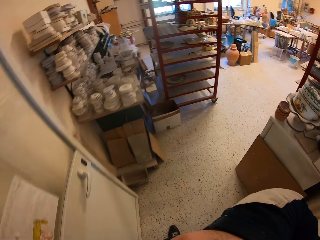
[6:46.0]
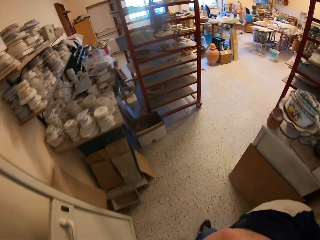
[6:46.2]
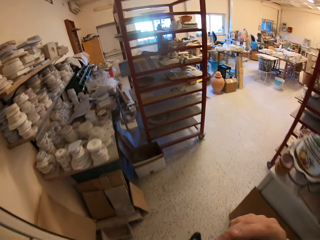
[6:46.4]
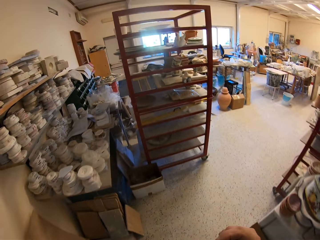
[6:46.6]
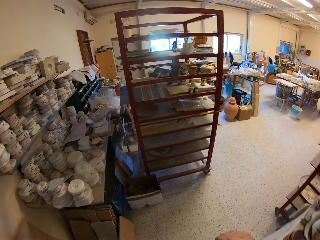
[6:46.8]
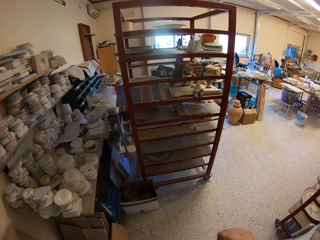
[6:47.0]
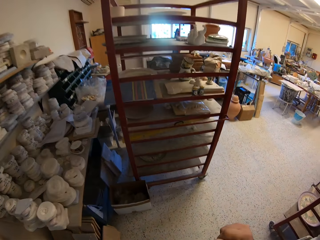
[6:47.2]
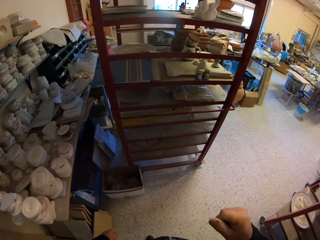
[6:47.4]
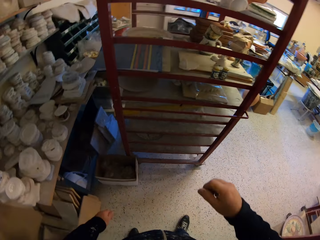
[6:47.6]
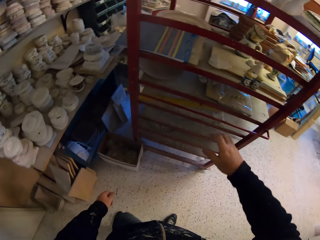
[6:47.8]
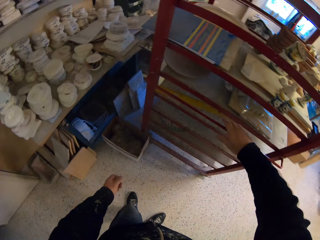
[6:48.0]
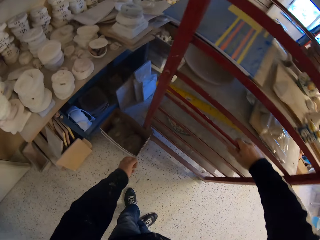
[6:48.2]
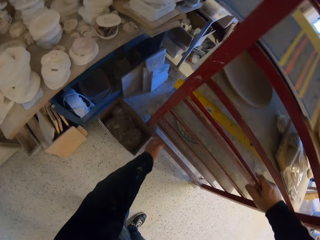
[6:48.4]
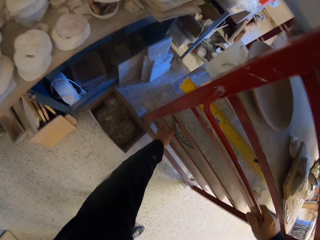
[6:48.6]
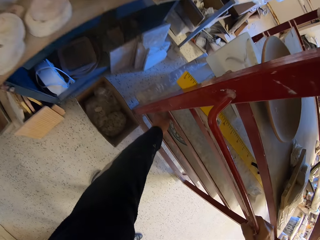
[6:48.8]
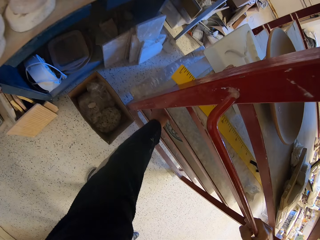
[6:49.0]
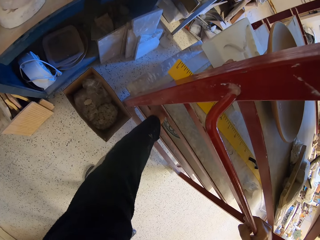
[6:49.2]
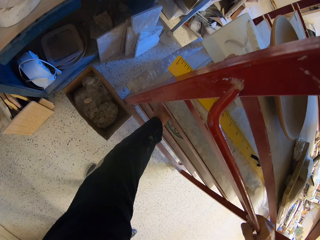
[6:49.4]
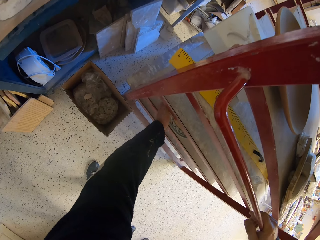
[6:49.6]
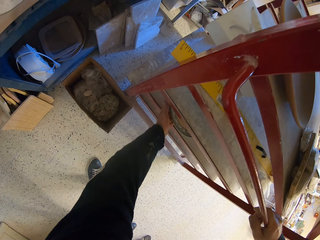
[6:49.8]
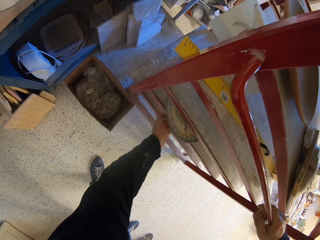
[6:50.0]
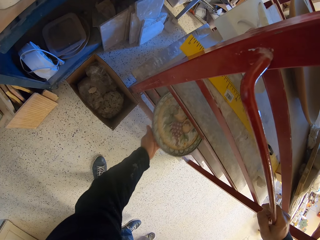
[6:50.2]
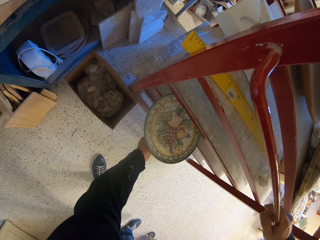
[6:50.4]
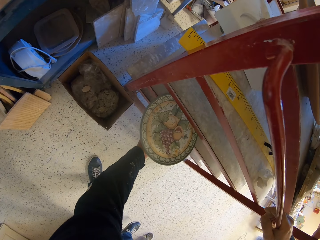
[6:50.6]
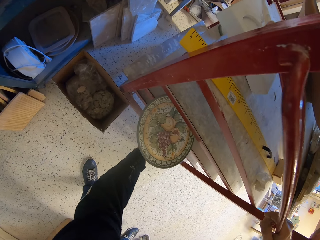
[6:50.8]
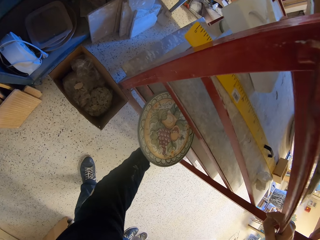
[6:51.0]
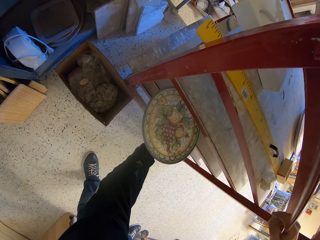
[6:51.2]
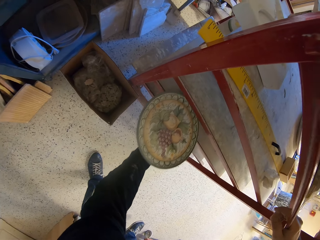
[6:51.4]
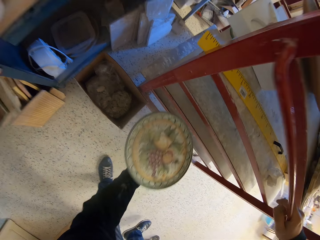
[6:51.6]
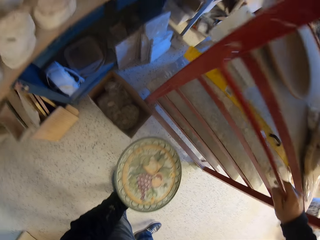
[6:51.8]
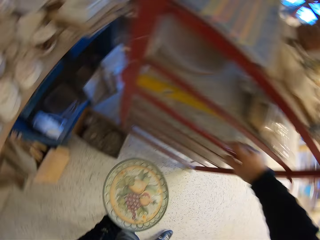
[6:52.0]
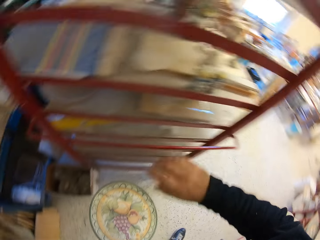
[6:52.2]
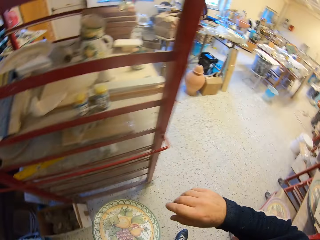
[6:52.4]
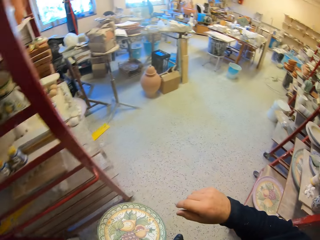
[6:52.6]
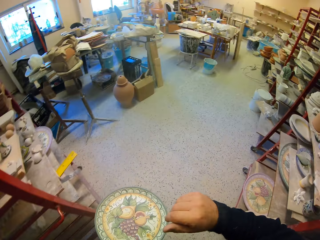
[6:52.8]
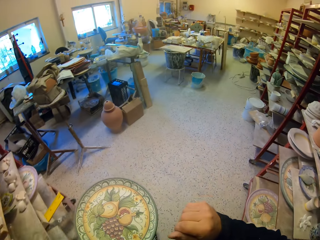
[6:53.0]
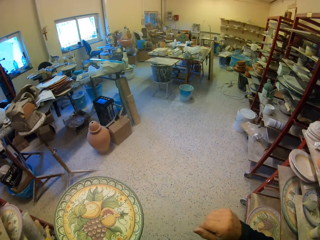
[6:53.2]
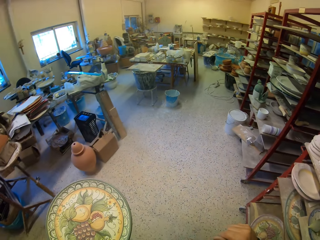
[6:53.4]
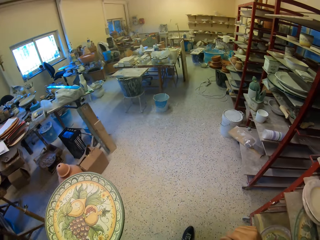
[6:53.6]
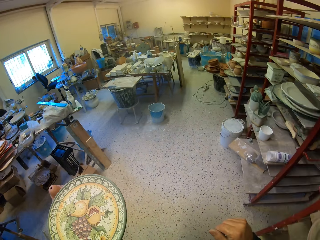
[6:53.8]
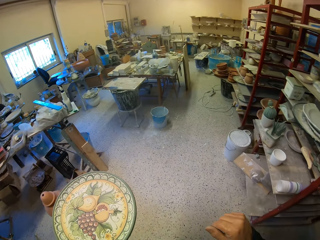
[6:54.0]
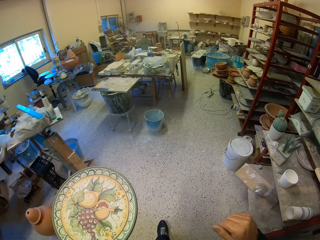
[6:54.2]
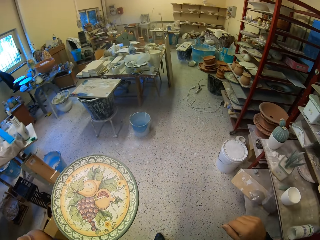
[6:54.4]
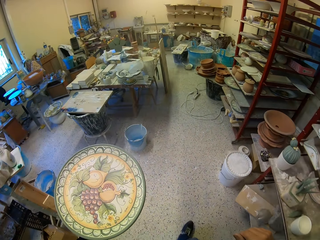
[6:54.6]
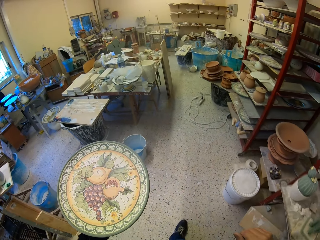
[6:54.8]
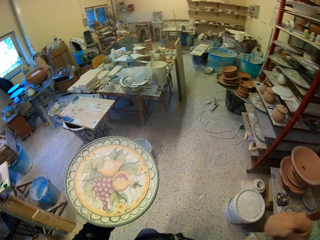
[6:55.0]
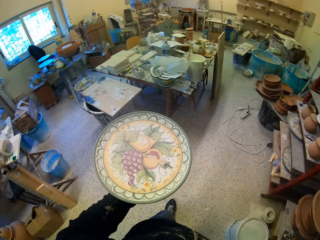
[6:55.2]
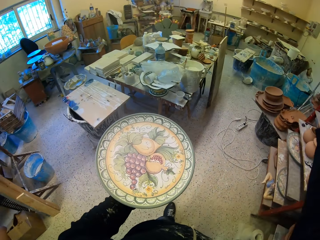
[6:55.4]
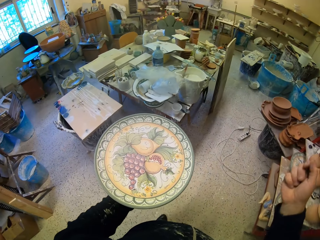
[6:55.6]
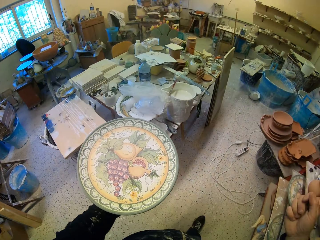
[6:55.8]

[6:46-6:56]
The camera wearer lifts his hand. He walks in the room. He picks up a platter. He walks in the room carrying the platter. He turns around.

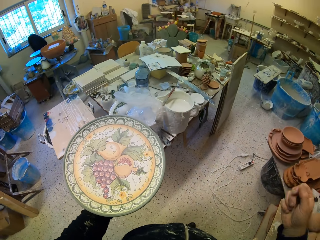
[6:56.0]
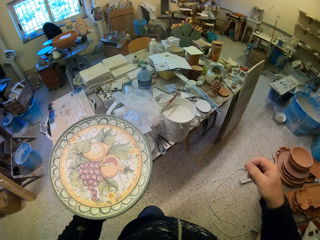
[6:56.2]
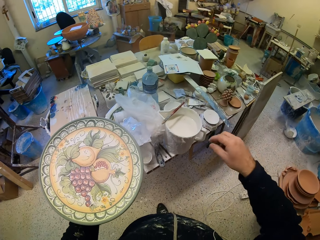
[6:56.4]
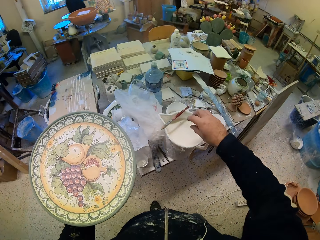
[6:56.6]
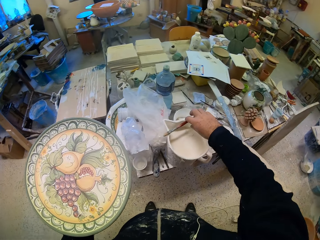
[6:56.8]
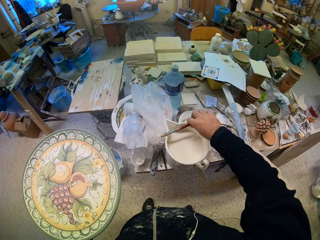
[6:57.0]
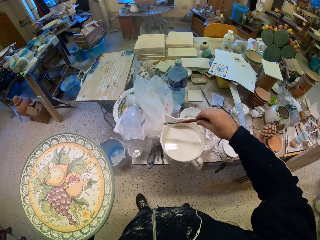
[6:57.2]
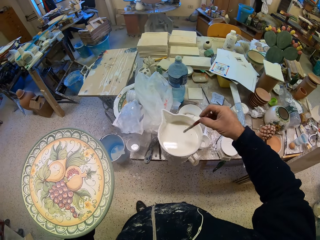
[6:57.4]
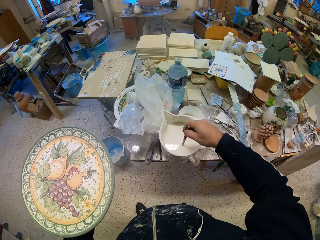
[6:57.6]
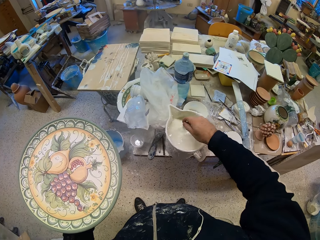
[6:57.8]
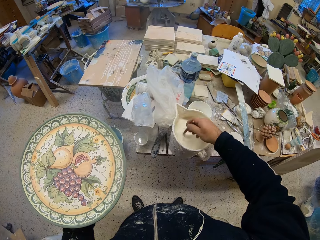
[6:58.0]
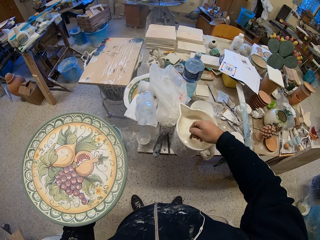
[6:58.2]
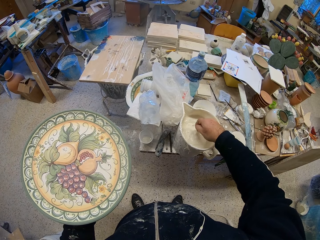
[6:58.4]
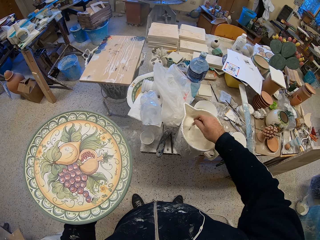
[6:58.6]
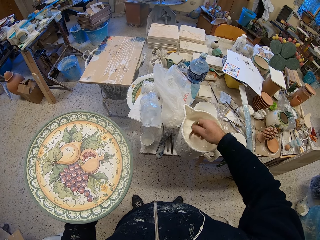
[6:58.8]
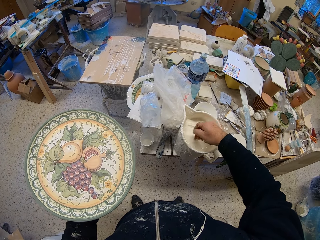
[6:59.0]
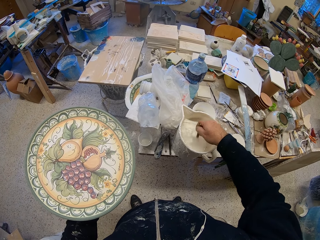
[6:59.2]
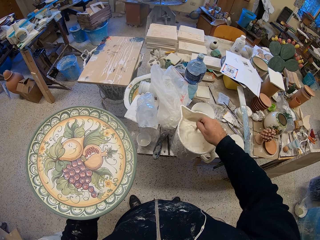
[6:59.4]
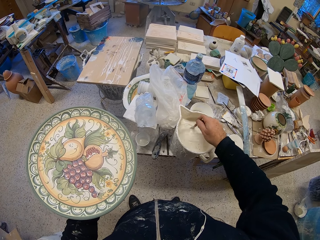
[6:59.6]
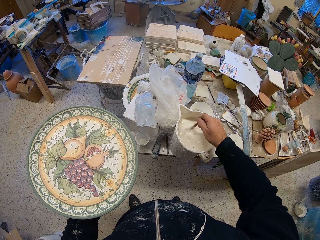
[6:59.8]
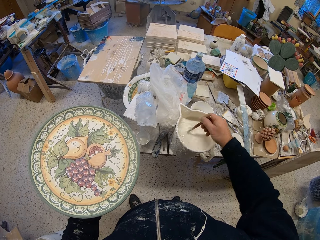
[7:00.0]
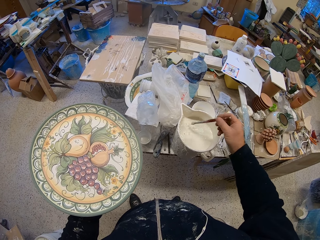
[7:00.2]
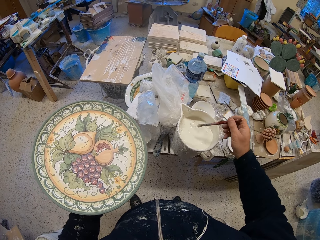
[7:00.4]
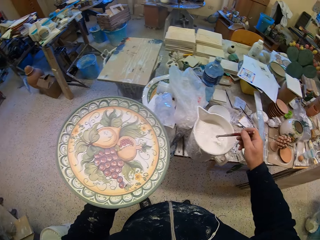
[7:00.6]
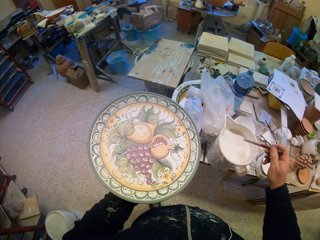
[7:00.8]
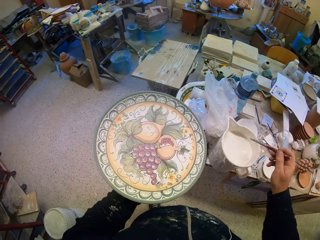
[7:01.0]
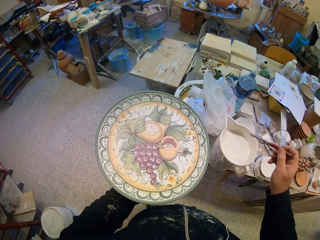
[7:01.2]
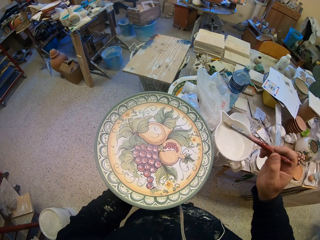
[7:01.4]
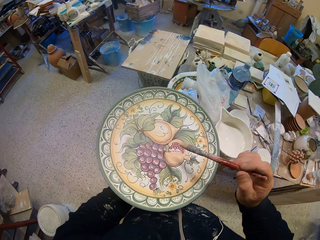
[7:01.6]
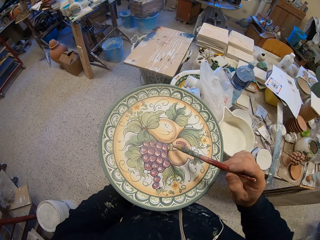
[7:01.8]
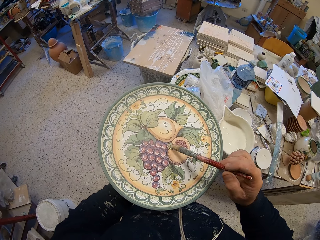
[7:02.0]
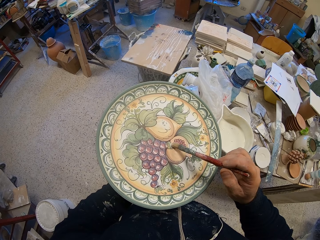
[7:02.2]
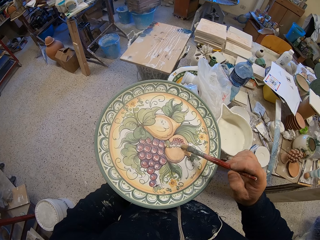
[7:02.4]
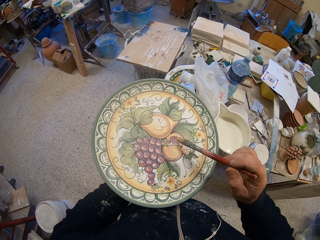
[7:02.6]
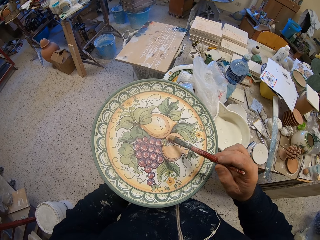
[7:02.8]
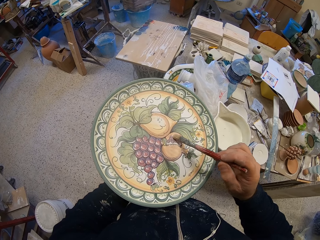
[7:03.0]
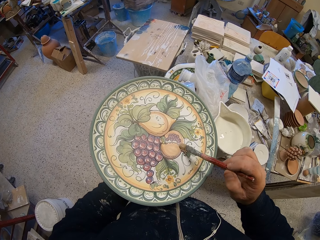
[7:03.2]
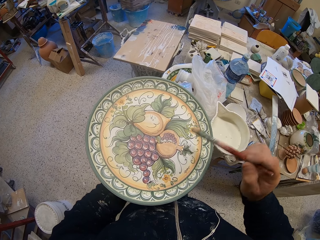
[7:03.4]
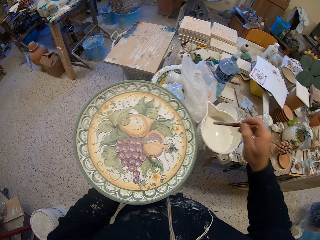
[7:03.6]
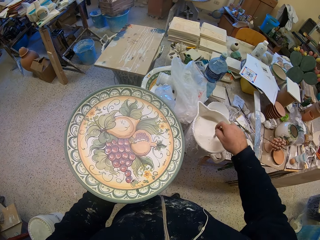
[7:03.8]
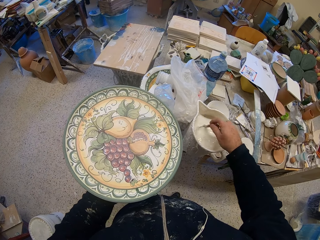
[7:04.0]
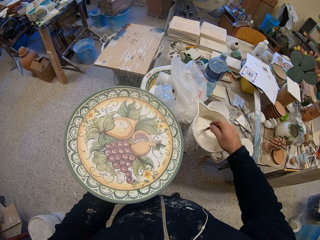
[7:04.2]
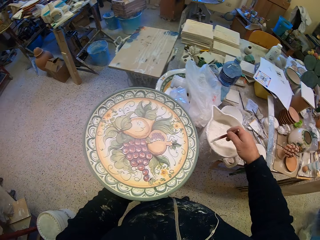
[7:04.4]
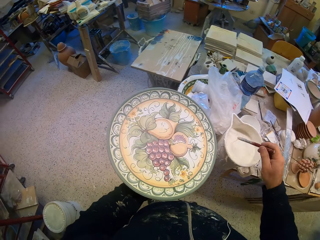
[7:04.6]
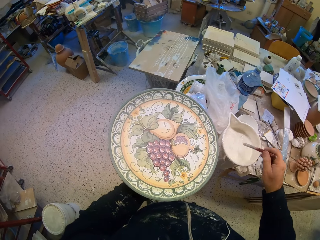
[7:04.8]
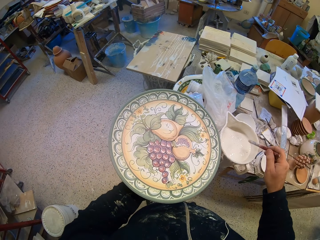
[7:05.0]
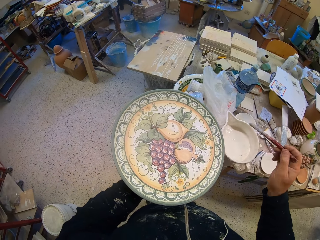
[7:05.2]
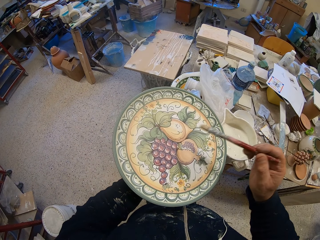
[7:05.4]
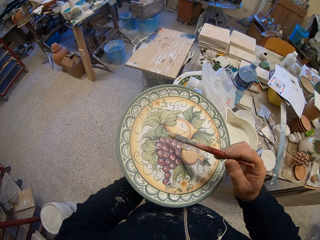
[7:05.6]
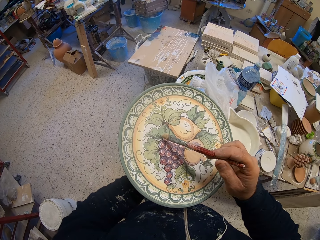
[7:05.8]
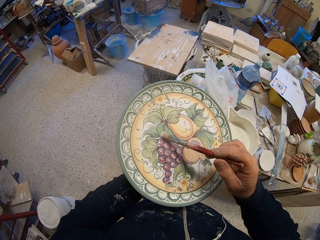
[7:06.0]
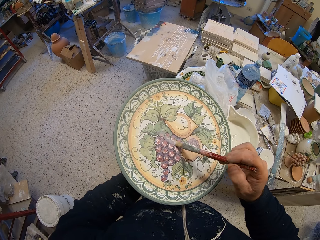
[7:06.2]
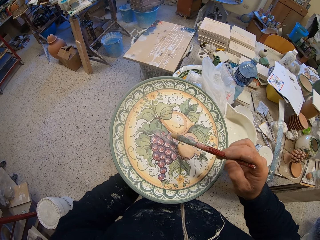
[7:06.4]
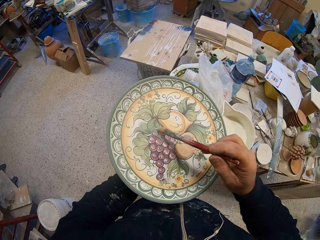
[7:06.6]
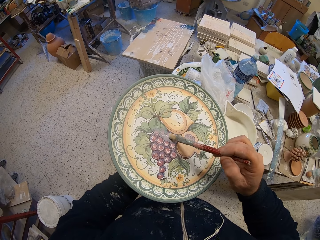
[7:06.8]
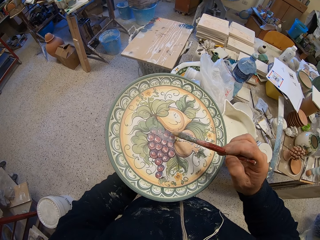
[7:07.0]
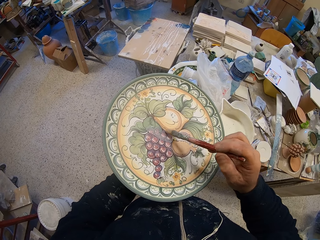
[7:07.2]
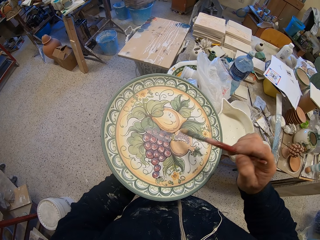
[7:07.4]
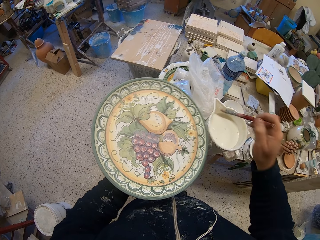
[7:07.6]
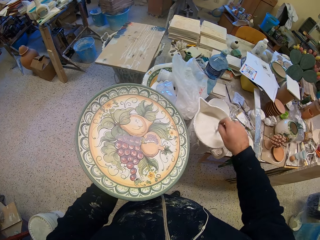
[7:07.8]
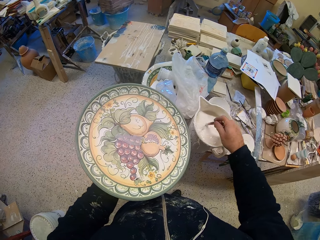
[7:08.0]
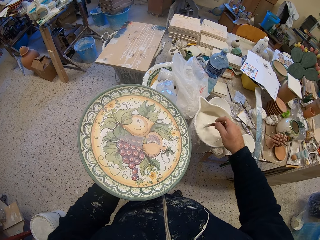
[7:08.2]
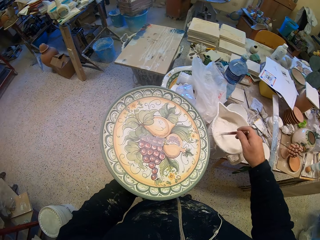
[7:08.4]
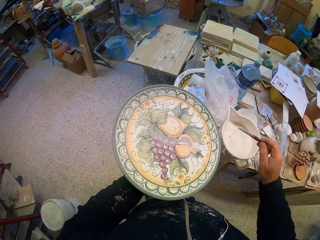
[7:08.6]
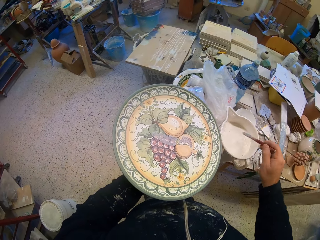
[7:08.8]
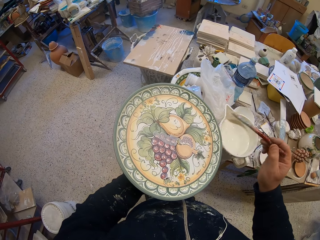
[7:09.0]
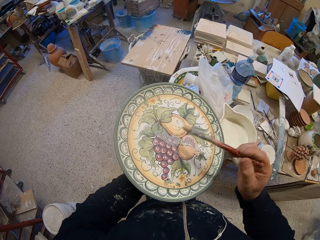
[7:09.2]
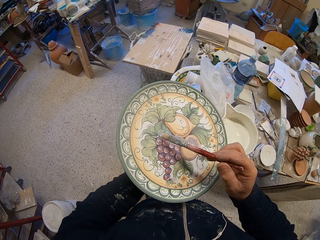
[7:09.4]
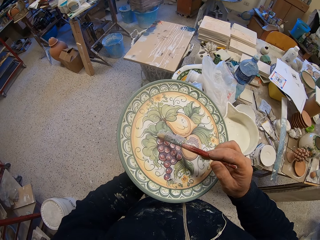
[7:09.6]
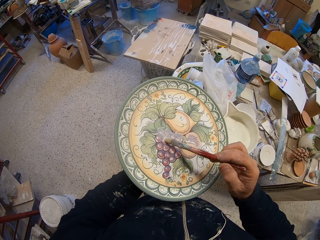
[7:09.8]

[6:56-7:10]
The camera wearer picks up a paint brush. They dip the brush in the mixture of something and stir the paint. They apply something on the platter. They stir the paint, dip the brush in the mixture of something and apply something on the platter. They dip the brush in the mixture of something, stir the paint and apply something on the platter.
